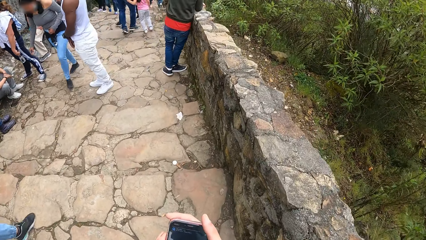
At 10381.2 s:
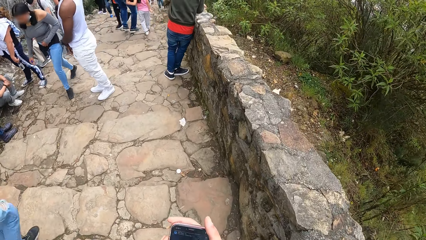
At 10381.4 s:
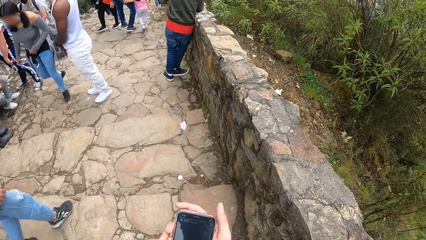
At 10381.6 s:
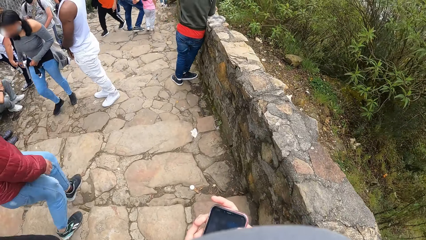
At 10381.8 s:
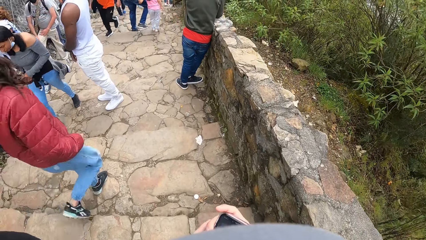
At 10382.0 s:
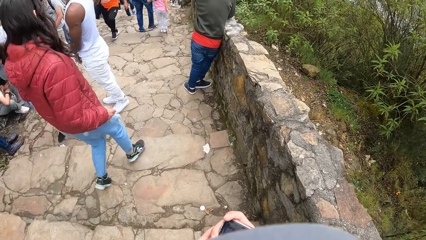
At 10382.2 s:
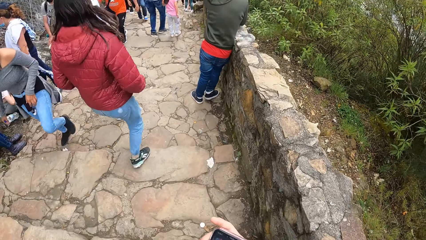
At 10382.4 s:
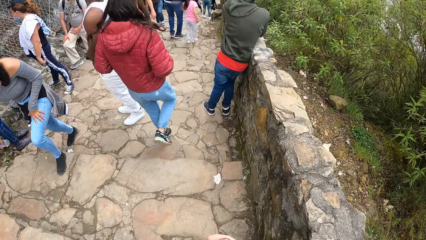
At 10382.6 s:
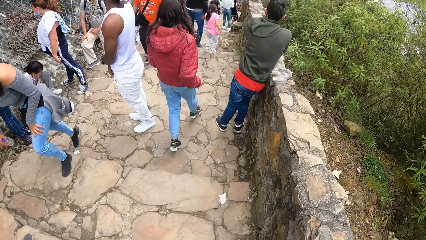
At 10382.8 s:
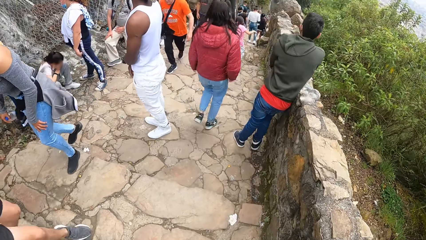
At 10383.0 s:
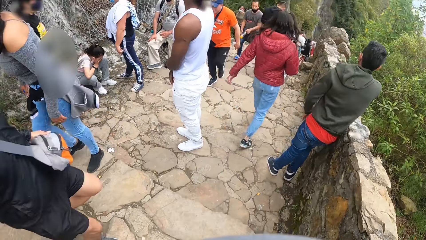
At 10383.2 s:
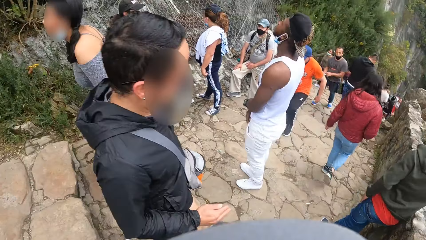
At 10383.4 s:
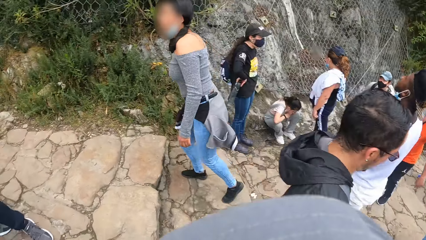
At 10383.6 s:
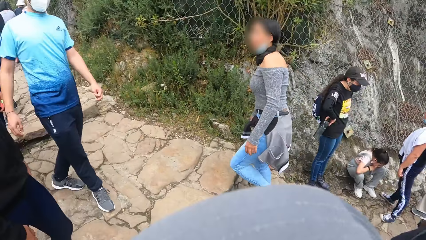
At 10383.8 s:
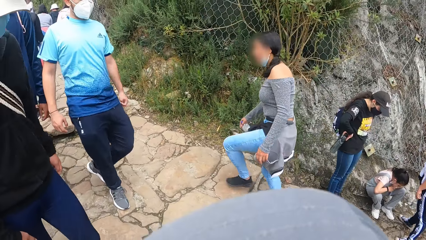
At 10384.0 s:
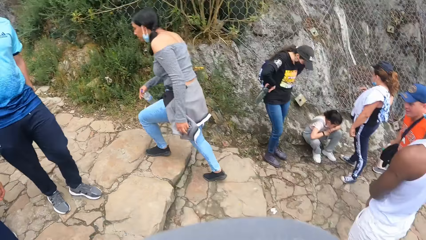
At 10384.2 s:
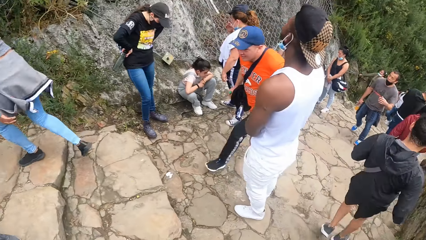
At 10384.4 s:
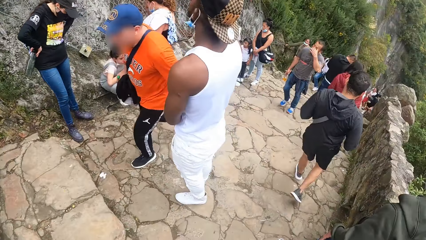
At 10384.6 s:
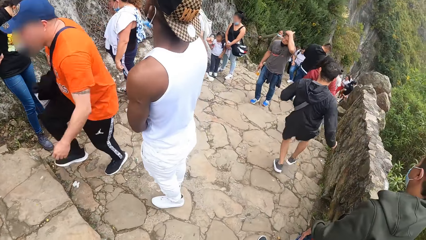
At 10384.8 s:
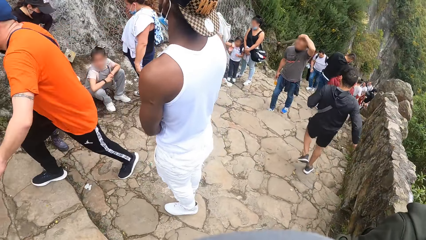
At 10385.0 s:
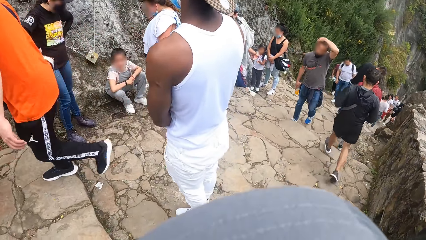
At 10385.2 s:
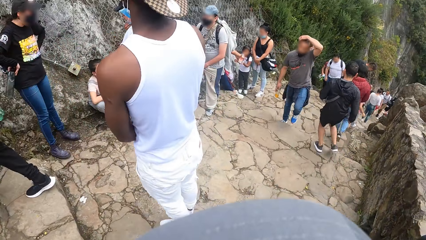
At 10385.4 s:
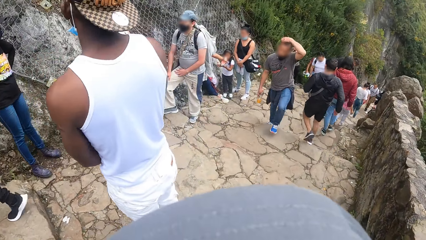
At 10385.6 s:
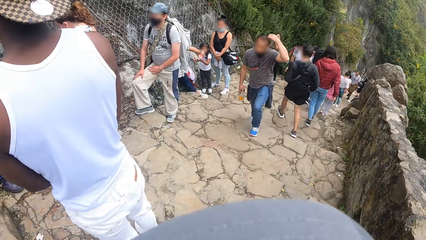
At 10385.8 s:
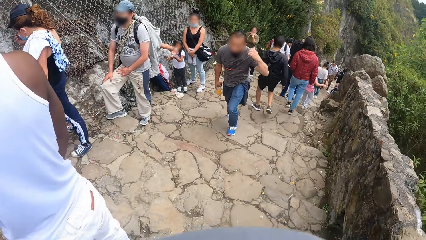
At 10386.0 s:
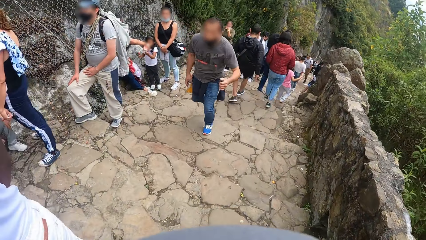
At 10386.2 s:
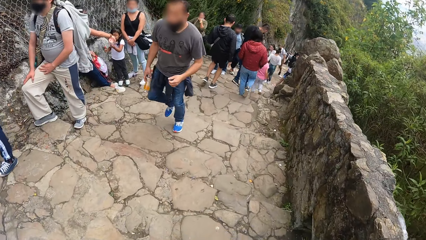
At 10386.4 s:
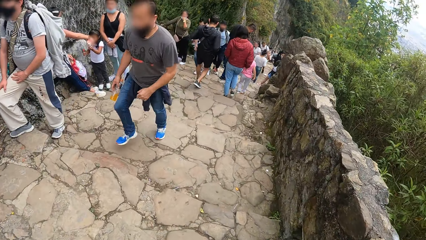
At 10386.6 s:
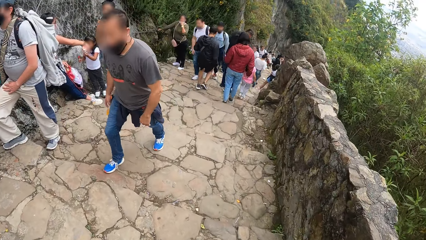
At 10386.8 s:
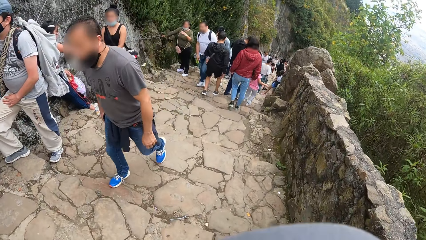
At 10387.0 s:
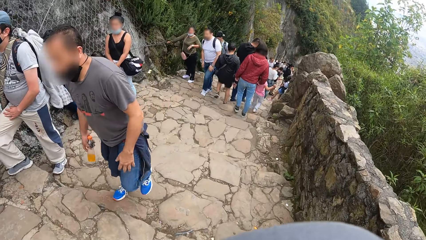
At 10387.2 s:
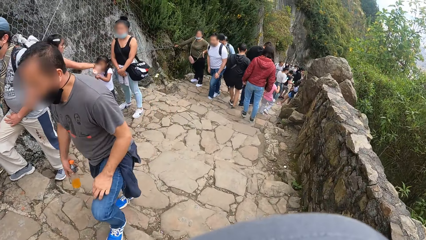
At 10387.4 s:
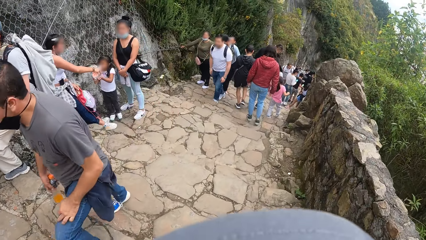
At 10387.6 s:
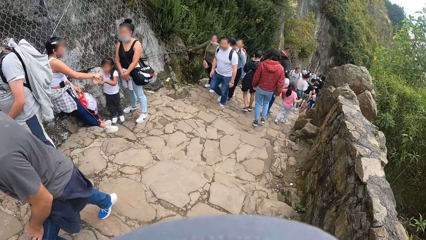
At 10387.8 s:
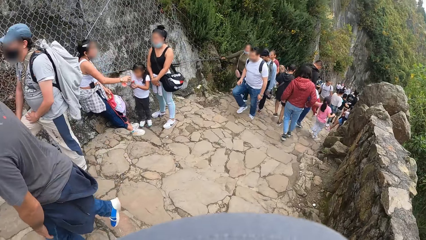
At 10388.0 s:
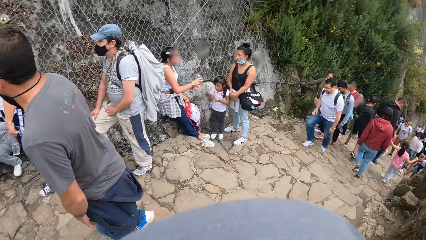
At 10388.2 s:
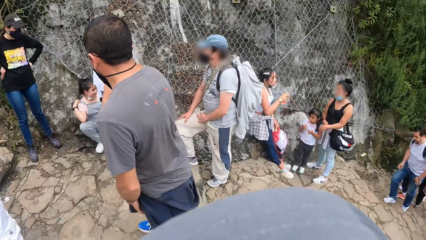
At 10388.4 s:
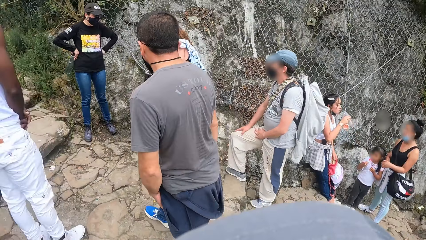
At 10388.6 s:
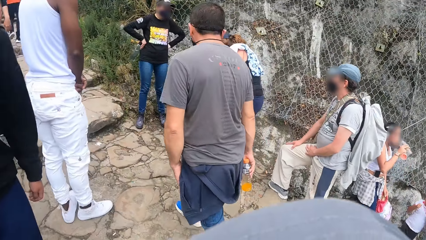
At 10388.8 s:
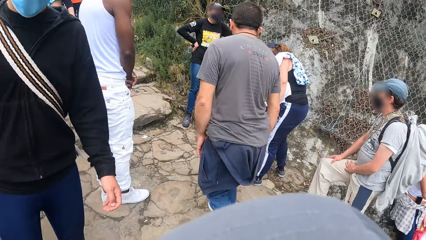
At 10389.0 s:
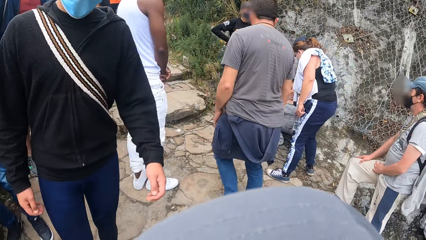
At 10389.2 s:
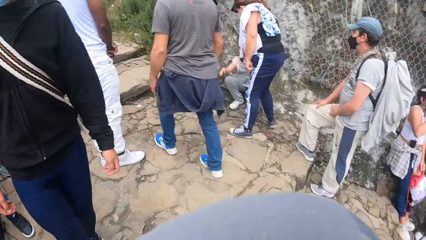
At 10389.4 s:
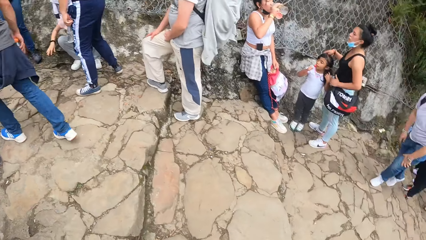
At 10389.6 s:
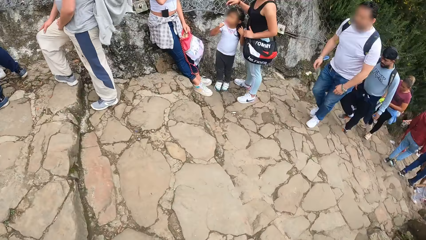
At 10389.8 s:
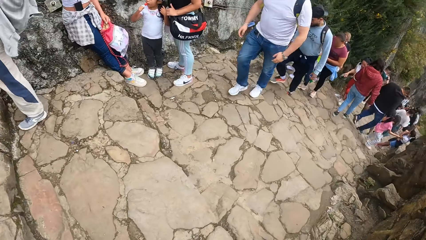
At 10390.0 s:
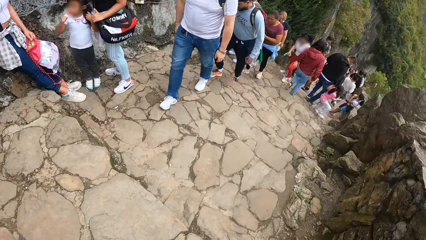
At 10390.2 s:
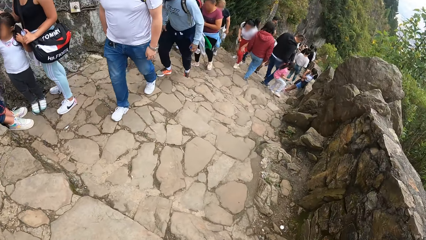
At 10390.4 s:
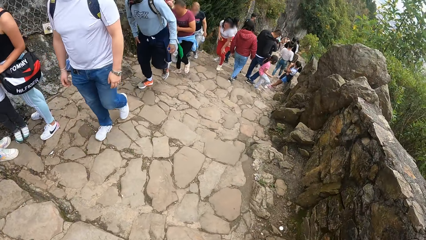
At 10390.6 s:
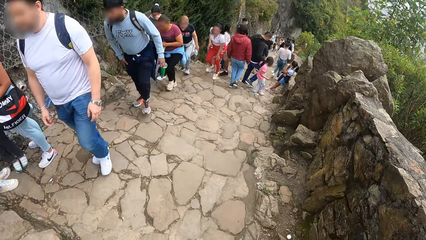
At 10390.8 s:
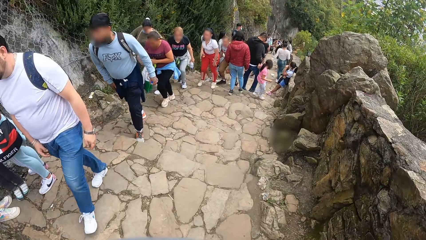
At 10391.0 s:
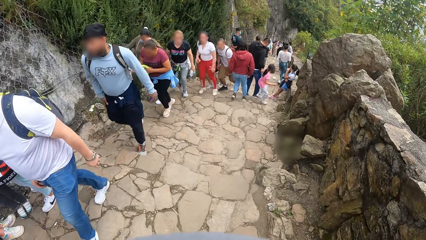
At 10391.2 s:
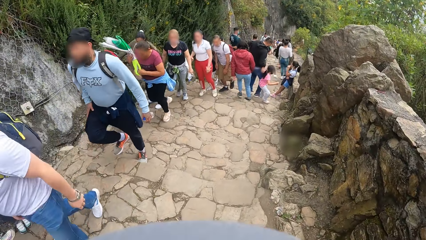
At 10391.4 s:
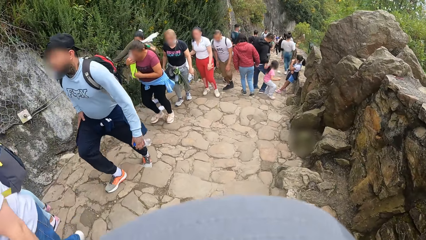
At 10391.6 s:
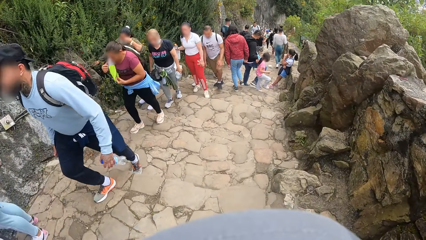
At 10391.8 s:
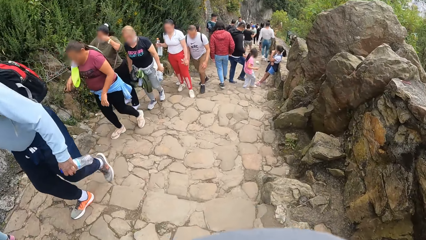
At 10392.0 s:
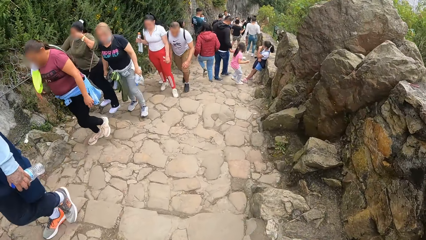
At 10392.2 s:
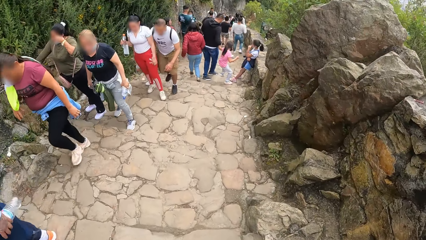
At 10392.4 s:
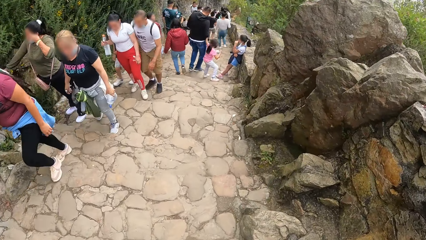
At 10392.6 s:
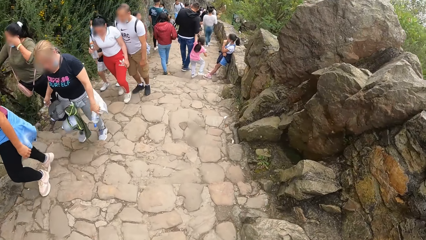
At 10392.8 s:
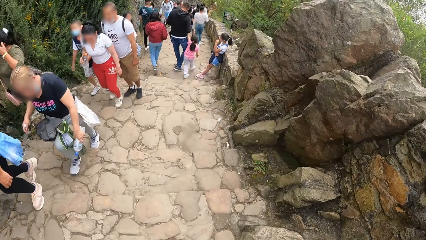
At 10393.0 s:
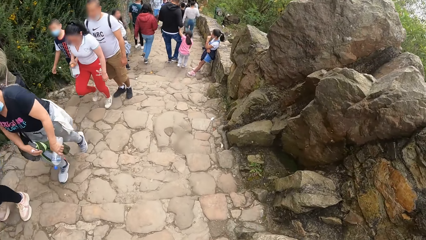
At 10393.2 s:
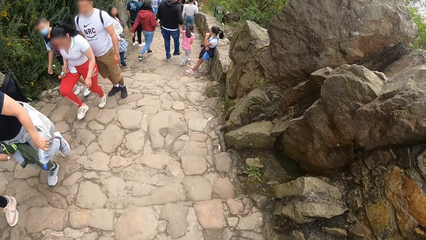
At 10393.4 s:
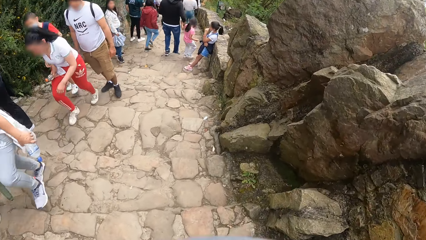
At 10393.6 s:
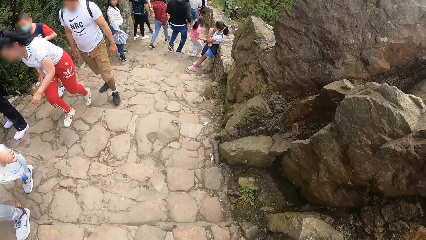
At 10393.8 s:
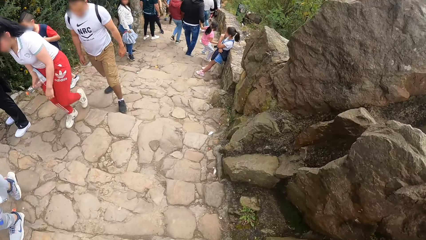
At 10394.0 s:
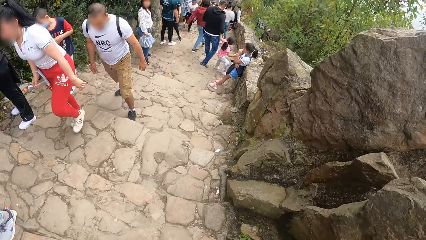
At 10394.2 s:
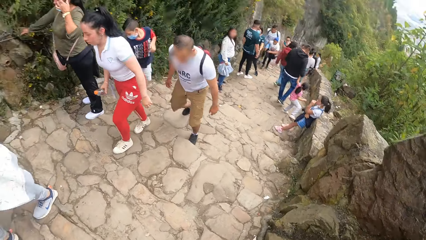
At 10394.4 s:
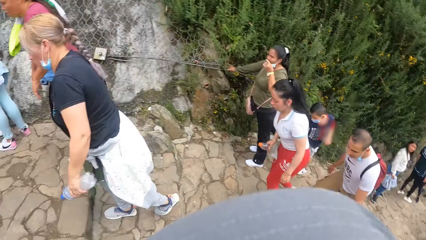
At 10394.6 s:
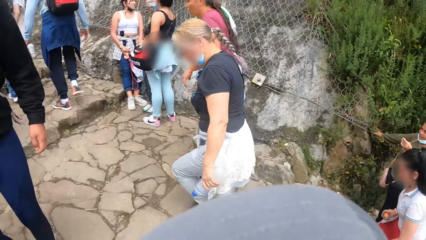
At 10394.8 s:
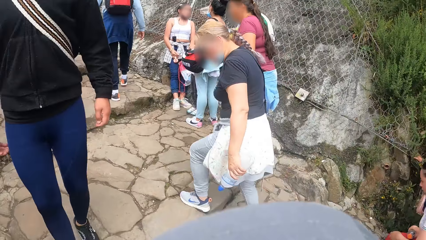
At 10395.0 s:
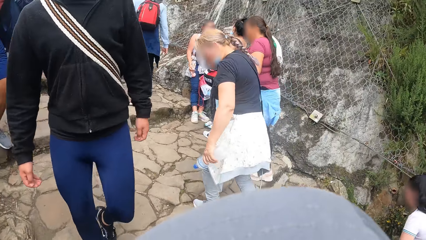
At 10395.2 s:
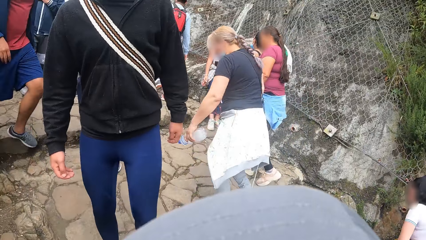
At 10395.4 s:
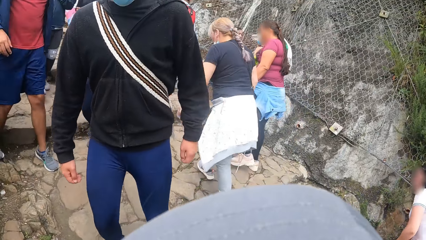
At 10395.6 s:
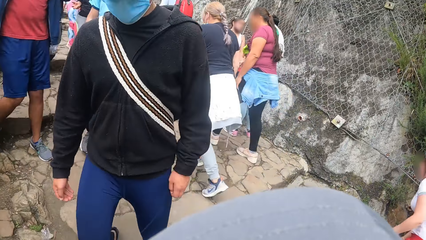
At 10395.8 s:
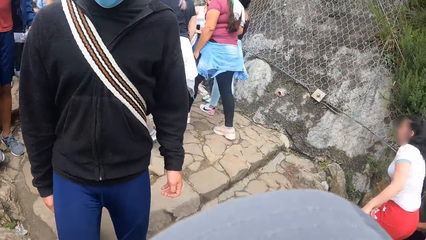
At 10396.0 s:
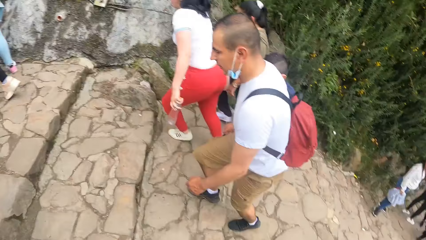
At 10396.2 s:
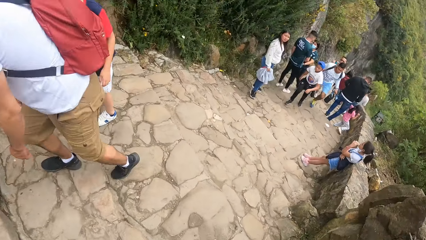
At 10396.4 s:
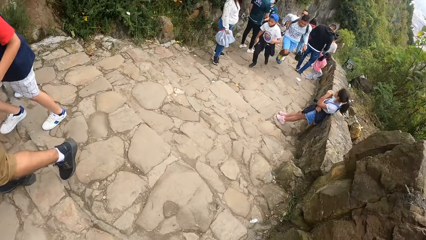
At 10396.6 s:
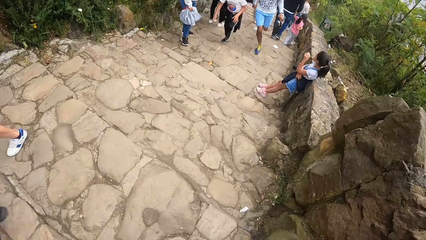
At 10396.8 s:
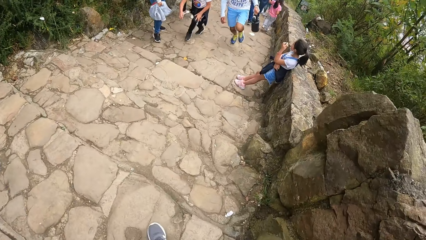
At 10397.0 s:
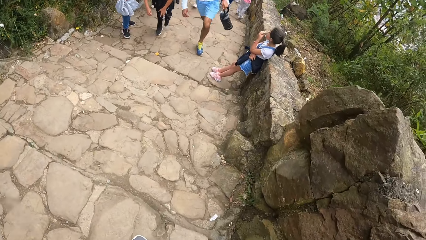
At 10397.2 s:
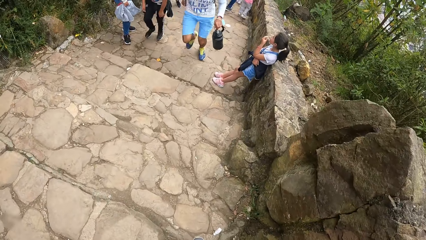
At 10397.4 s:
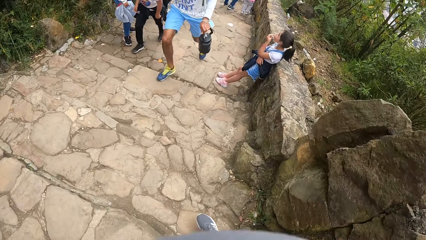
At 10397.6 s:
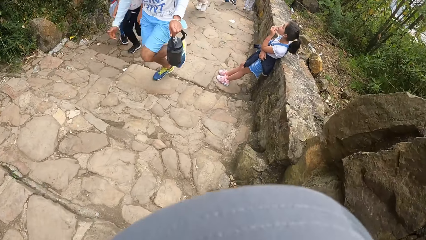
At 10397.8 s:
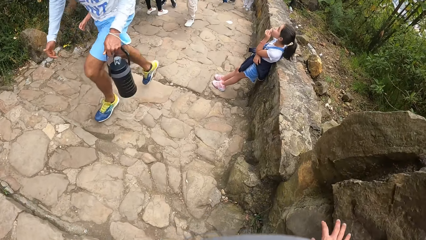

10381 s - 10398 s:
The camera wearer looks around.
